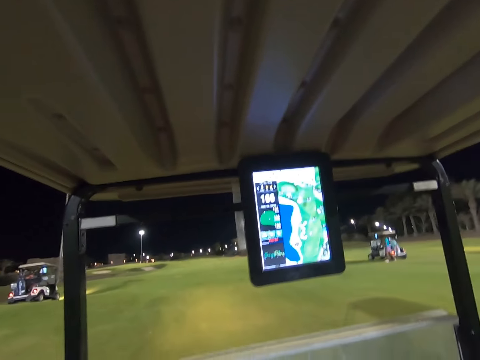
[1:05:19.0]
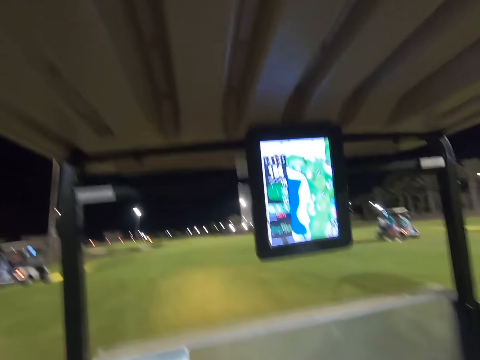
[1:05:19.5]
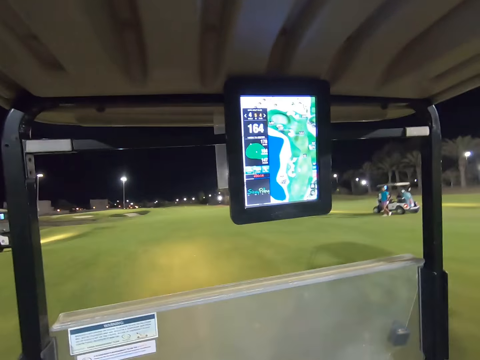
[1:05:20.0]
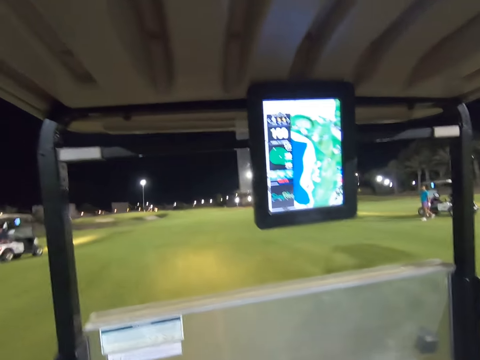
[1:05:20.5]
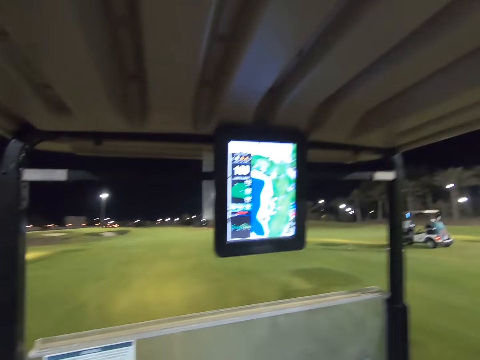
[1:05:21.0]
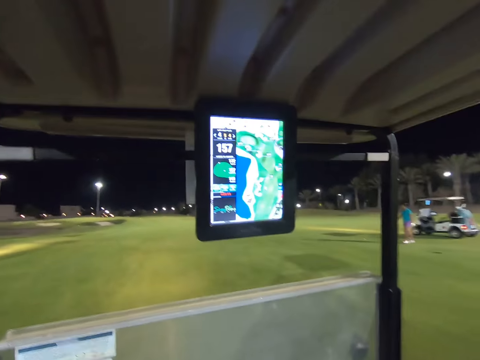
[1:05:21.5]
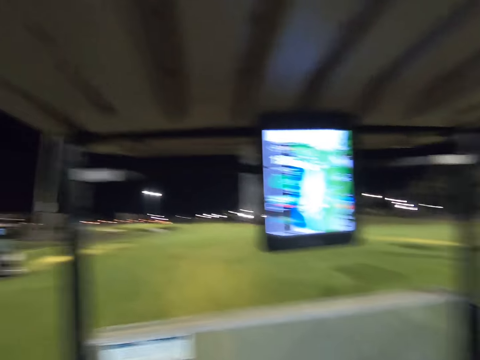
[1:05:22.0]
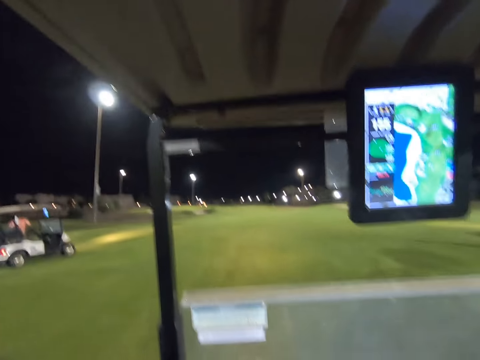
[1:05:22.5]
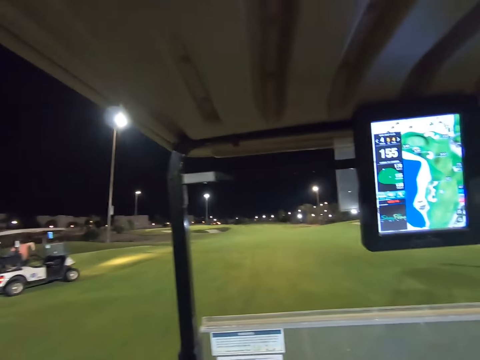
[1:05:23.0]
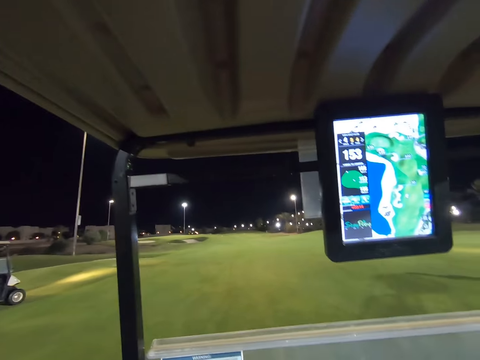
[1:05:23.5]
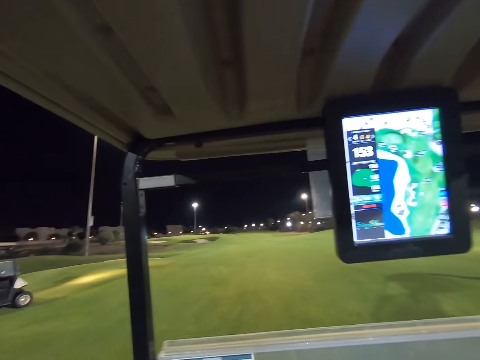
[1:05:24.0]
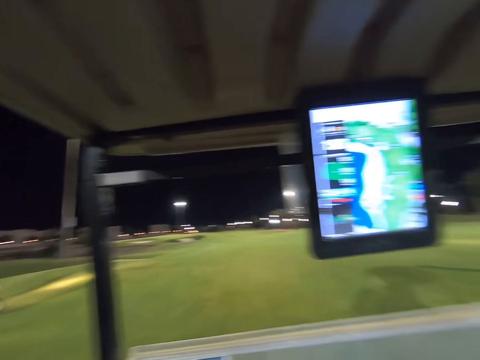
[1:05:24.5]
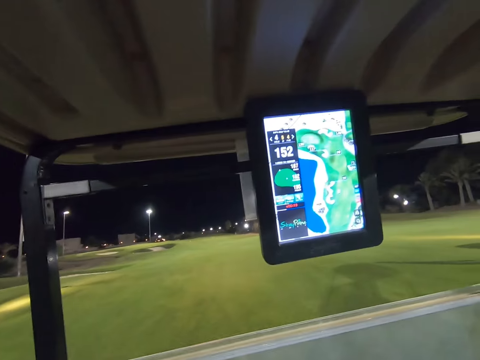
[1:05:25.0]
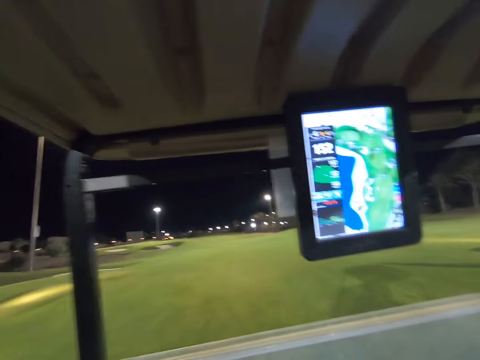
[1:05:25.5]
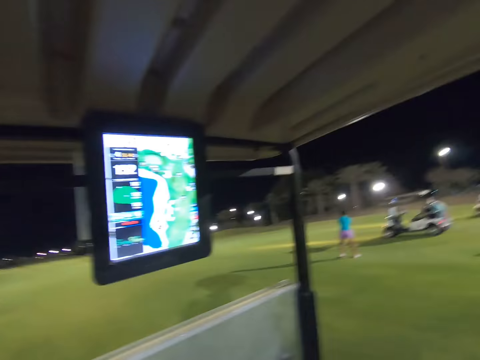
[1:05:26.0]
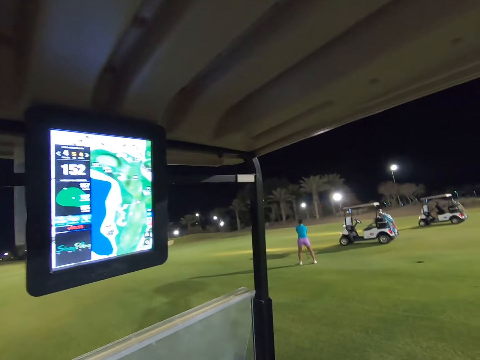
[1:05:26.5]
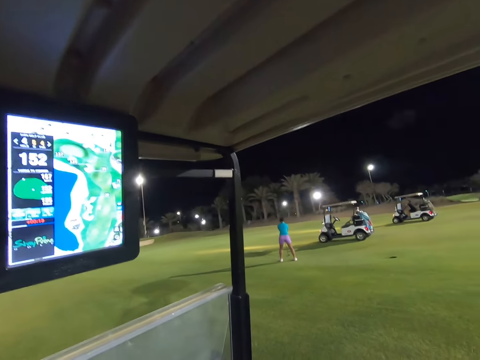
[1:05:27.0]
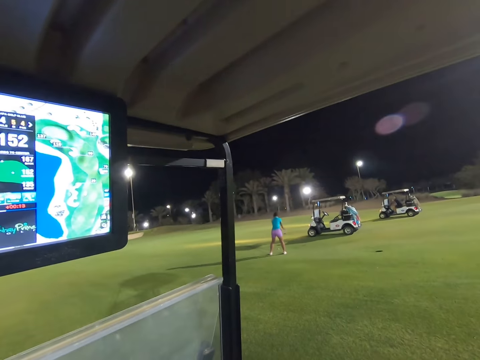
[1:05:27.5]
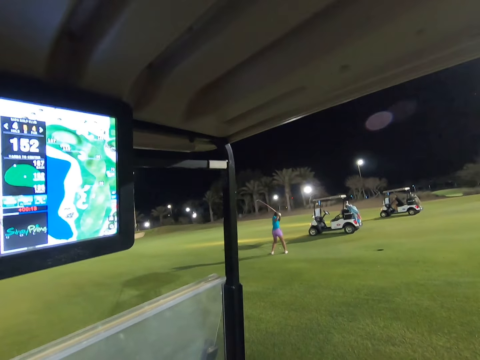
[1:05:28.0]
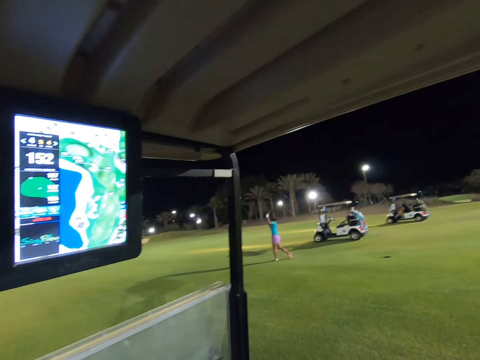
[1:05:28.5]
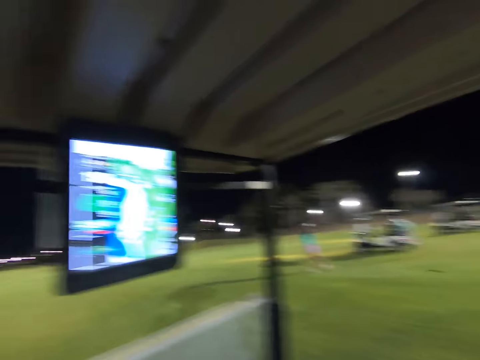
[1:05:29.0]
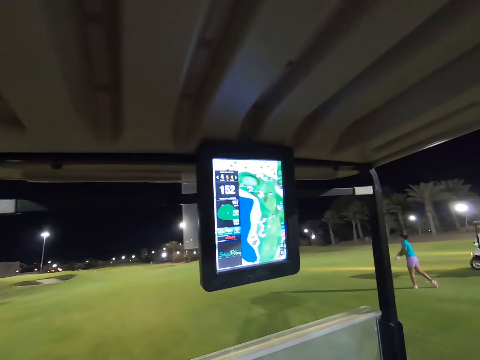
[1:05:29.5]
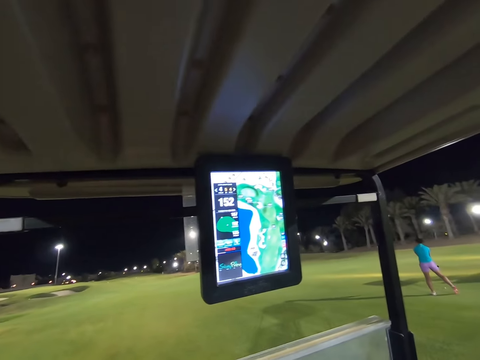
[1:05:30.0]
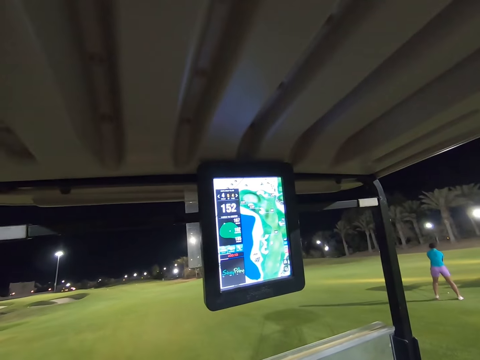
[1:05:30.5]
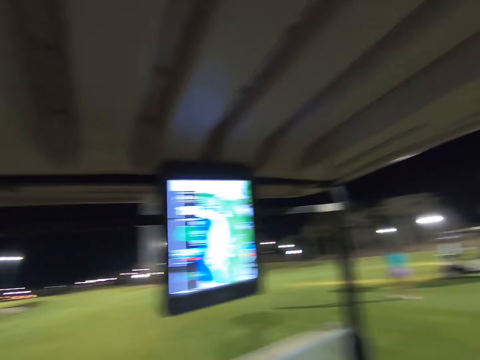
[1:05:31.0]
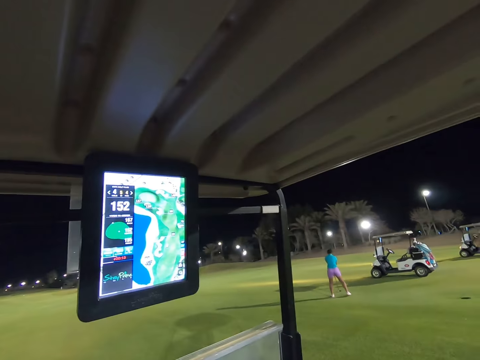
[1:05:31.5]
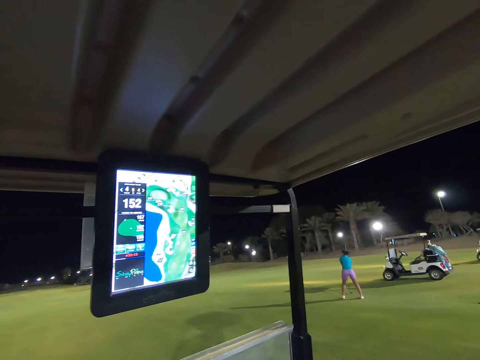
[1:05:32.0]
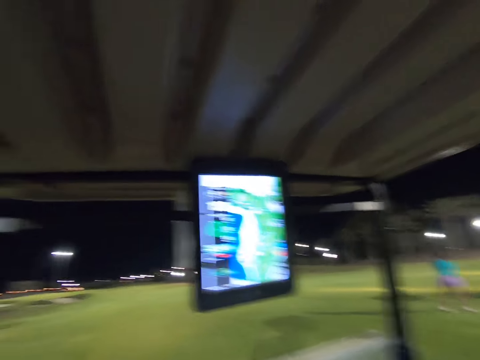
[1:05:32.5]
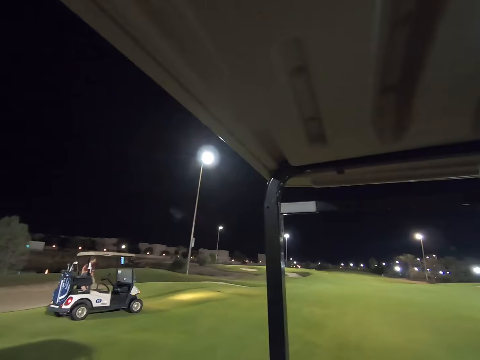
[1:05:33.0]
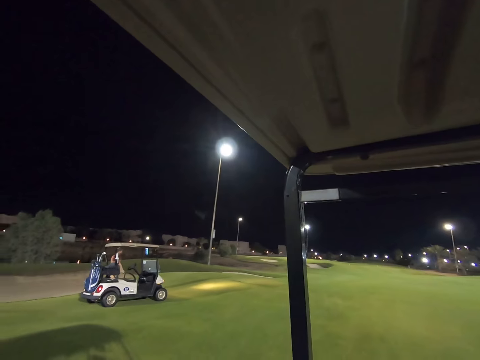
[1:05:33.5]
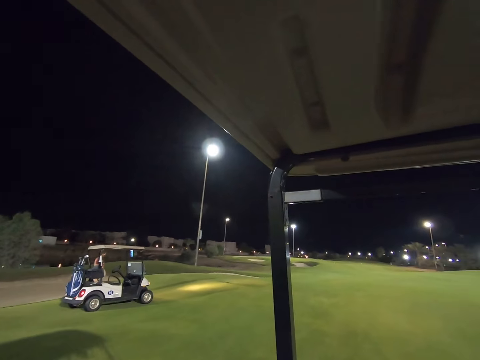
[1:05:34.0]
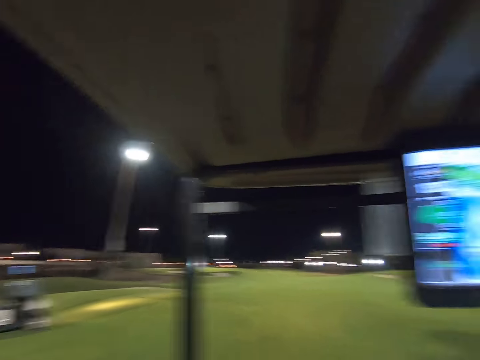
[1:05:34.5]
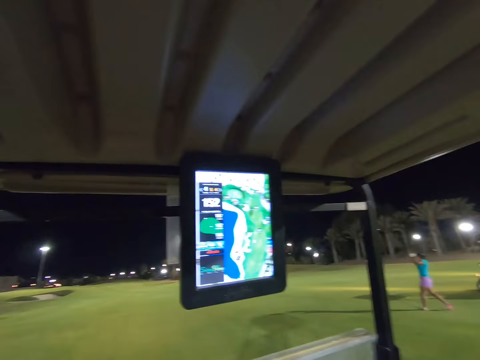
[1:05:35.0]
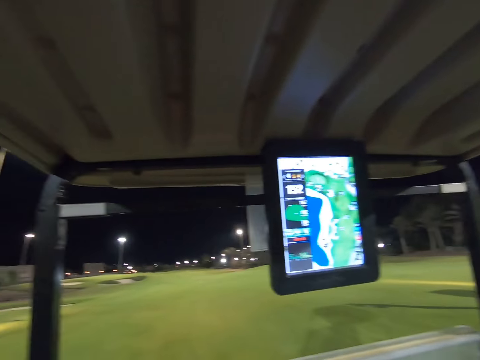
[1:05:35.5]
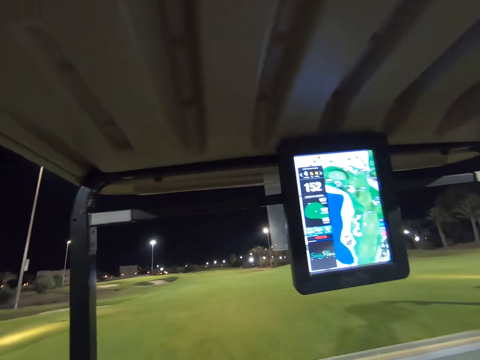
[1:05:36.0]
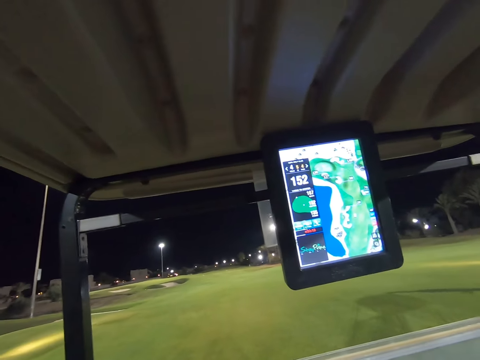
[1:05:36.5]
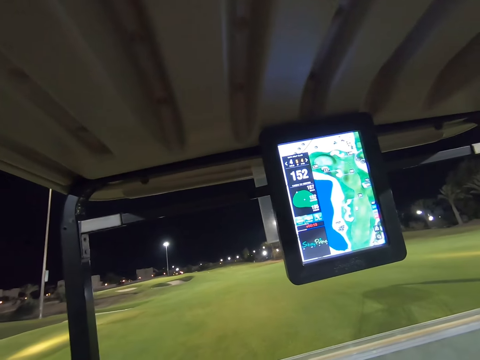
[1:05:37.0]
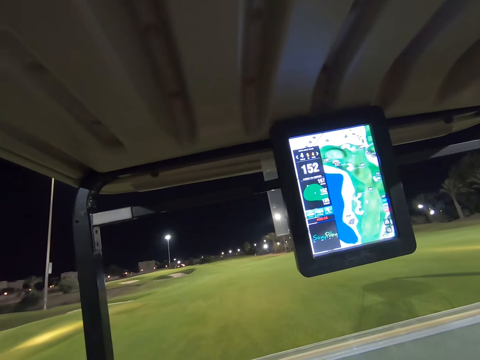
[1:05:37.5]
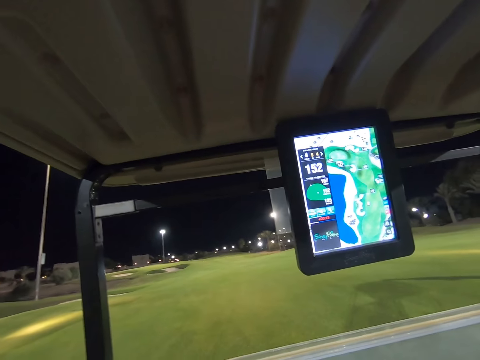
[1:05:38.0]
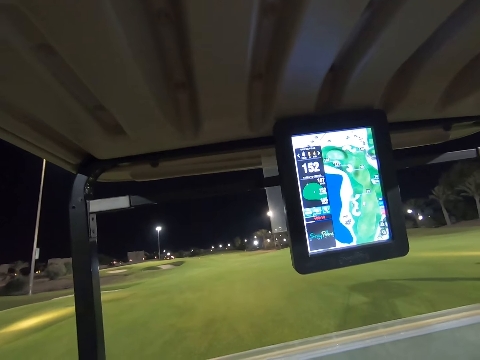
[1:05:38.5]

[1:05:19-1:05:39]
The camera wearer stops the vehicle. A woman misses hitting a golf ball. The woman throws the ball. The camera wearer looks around the golf course.

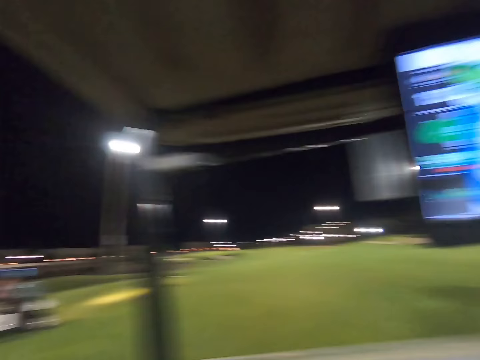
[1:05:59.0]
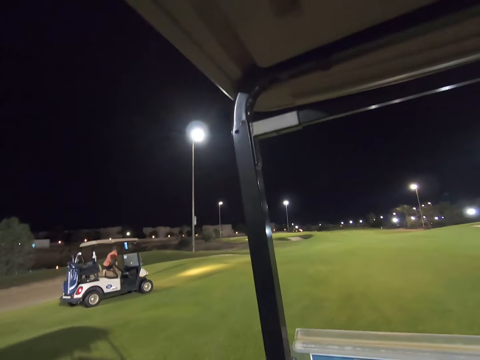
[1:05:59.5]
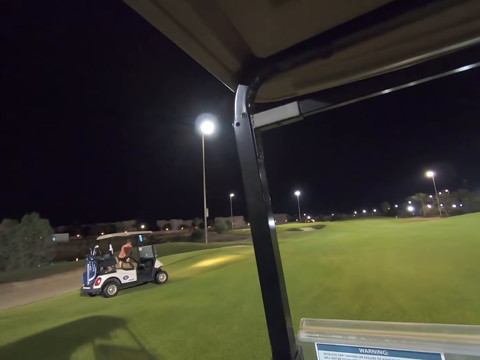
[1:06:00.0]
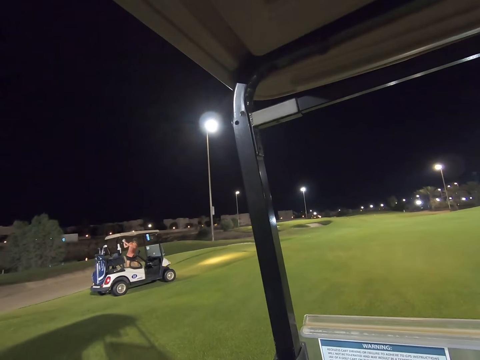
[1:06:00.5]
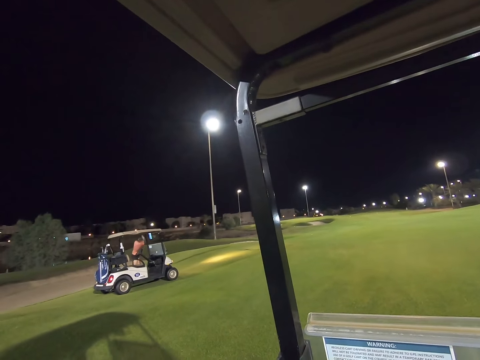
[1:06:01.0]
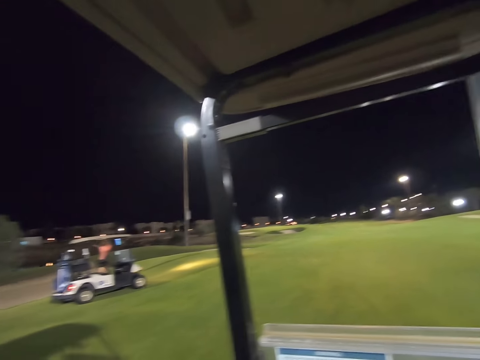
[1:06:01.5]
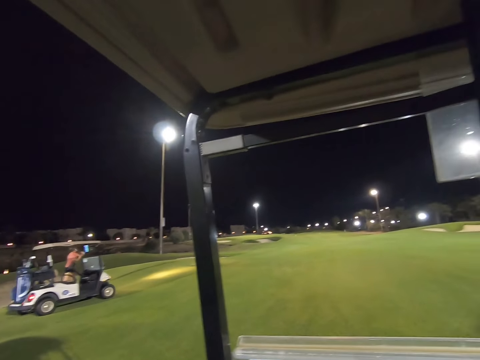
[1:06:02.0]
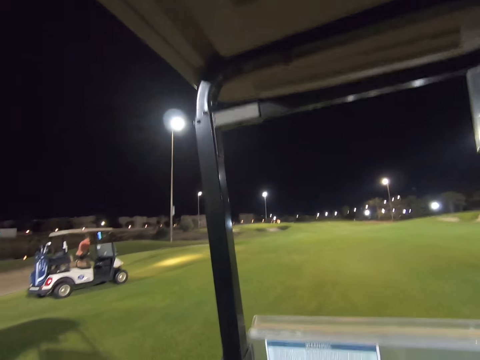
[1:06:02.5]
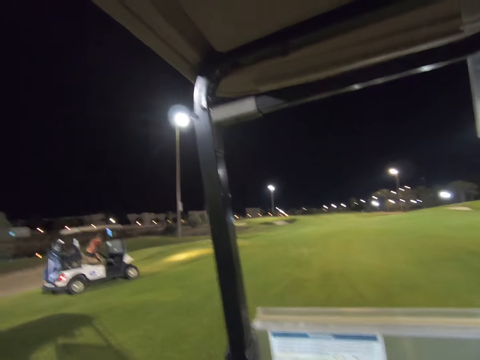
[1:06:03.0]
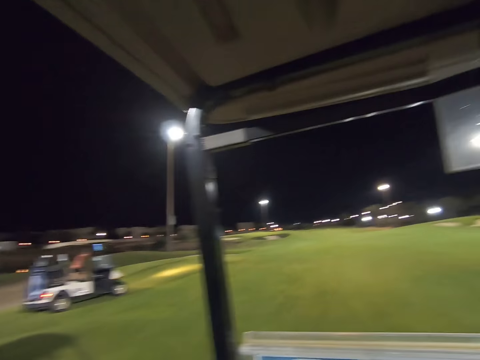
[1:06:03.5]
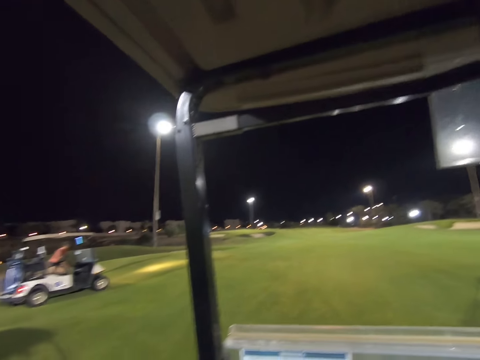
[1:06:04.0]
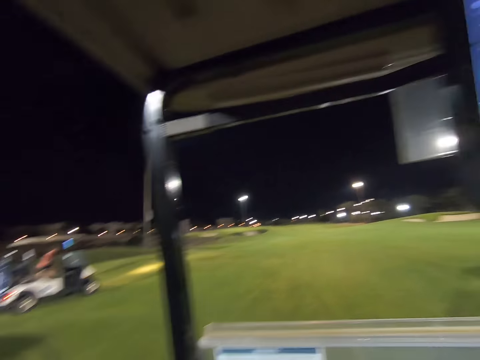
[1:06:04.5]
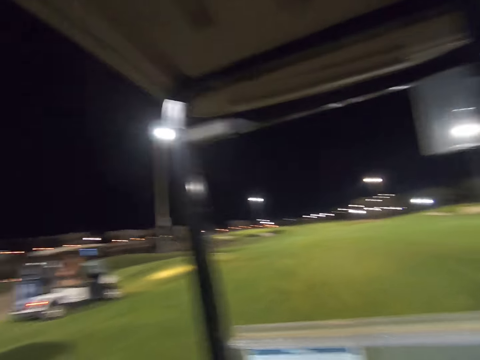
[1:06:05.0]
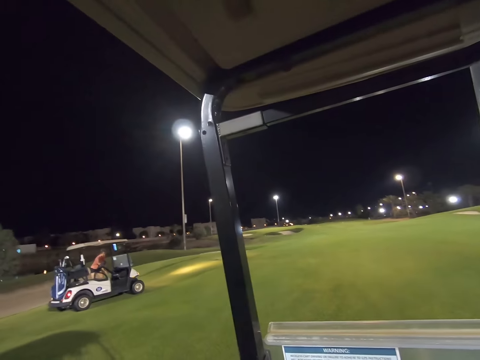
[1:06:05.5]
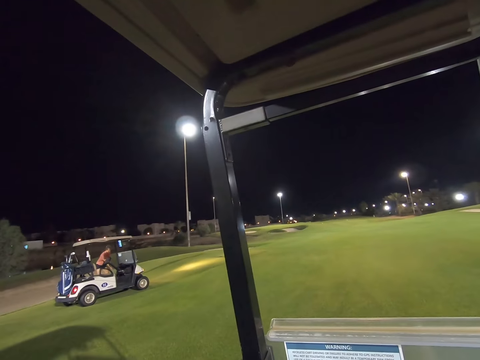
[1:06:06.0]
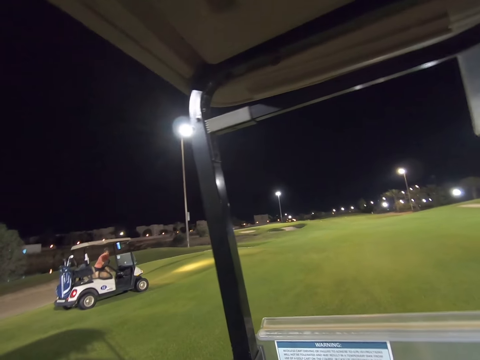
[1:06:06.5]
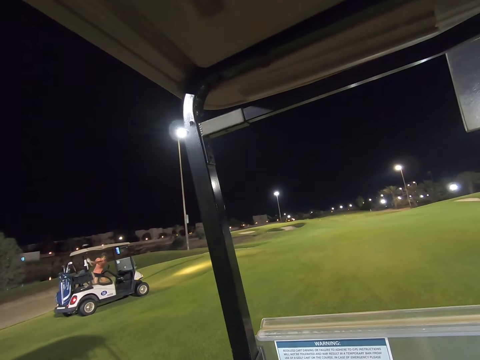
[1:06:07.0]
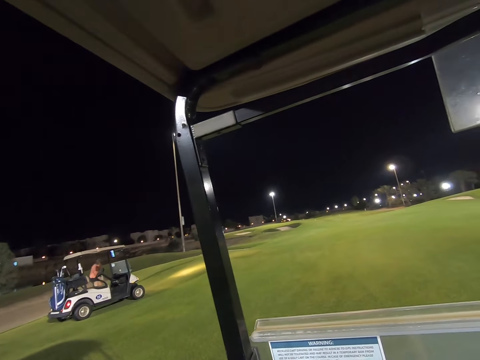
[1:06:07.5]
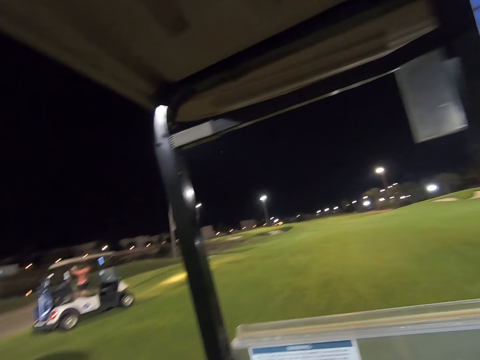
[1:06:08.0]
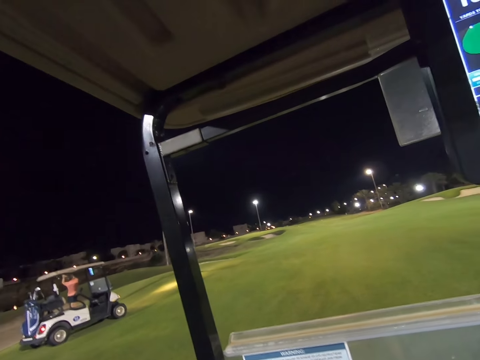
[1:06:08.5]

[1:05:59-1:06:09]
A lady throws the ball.
